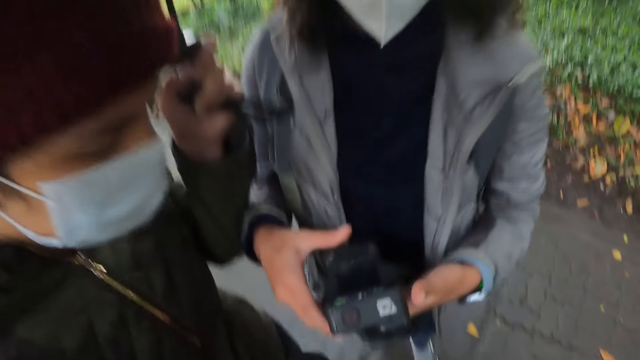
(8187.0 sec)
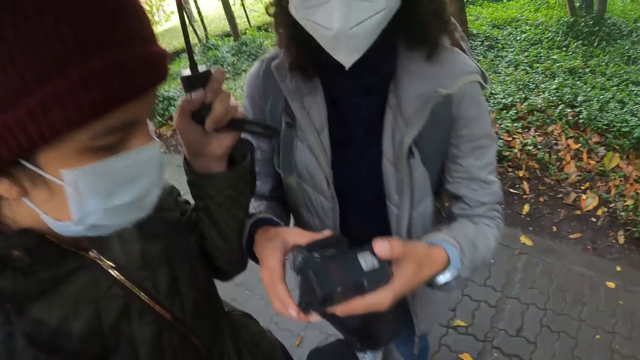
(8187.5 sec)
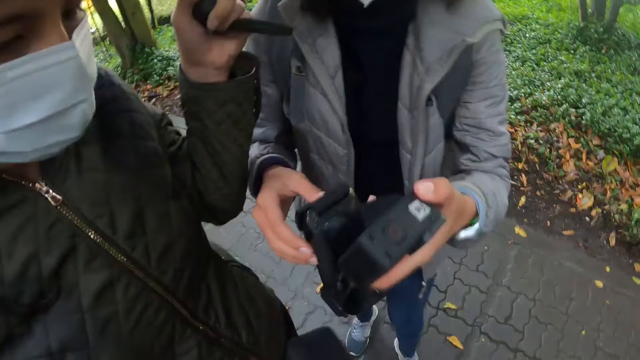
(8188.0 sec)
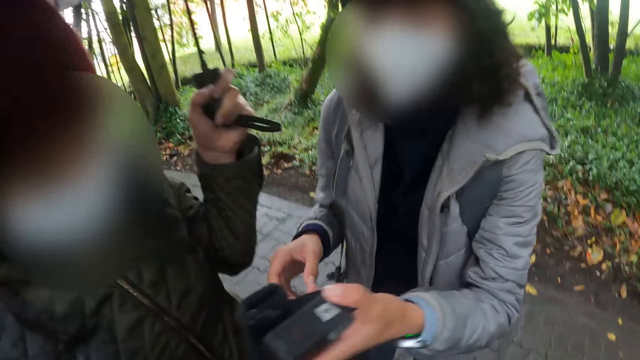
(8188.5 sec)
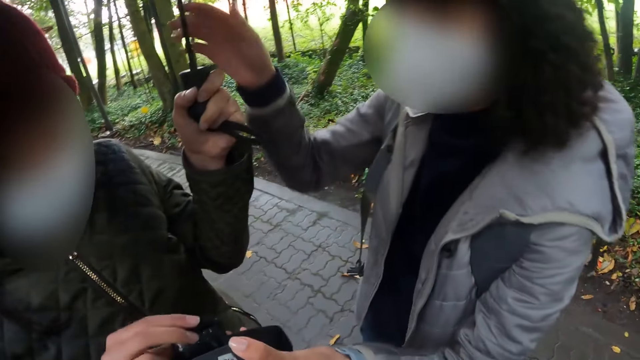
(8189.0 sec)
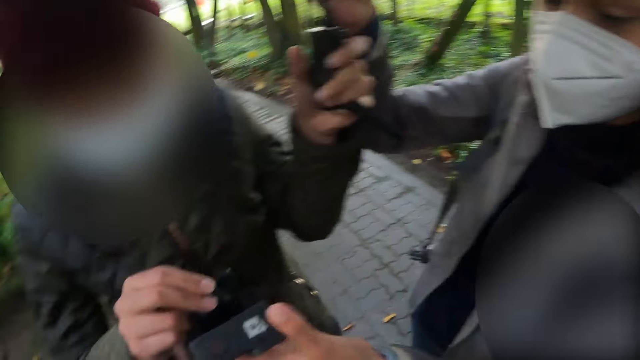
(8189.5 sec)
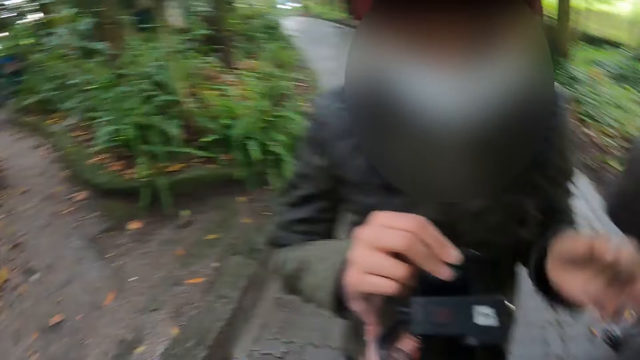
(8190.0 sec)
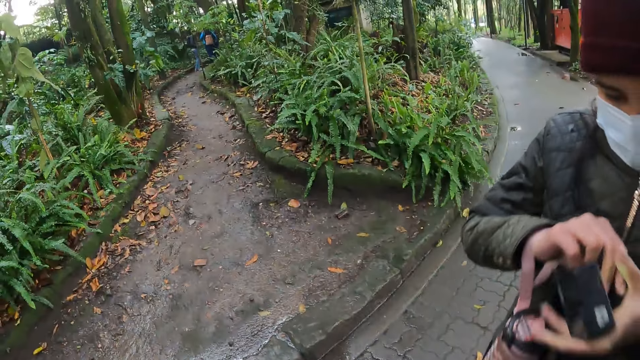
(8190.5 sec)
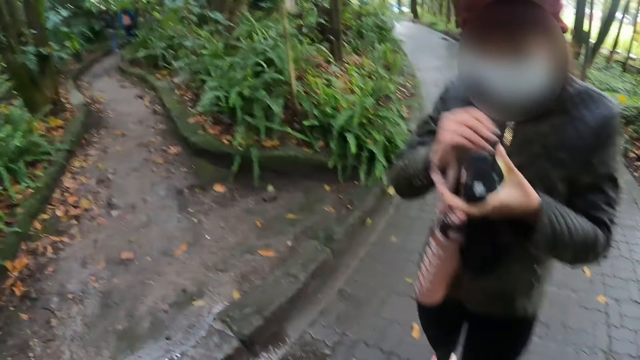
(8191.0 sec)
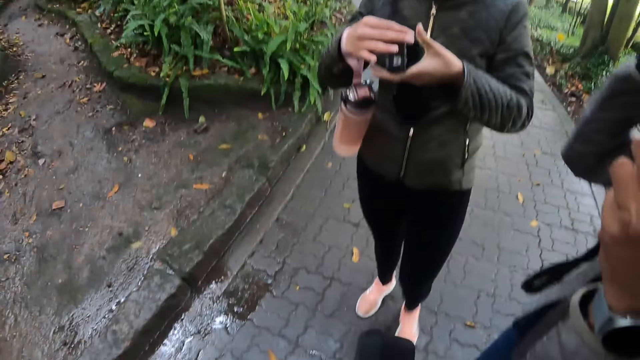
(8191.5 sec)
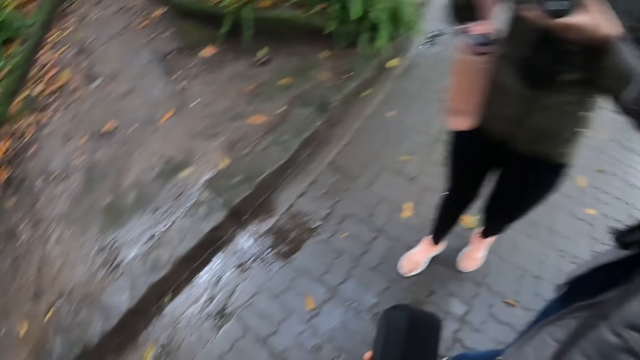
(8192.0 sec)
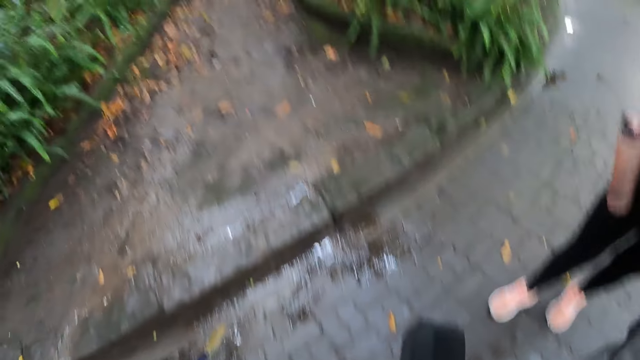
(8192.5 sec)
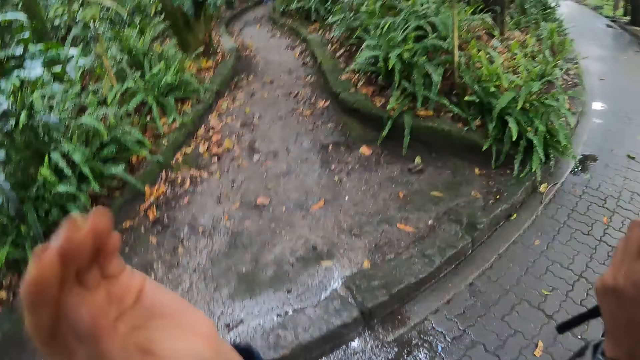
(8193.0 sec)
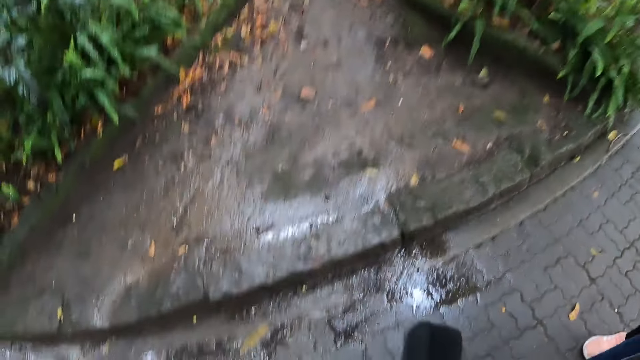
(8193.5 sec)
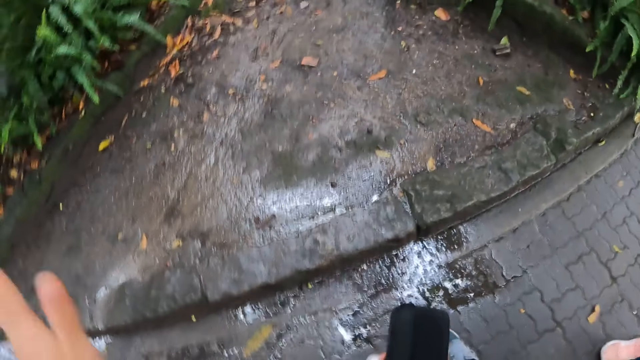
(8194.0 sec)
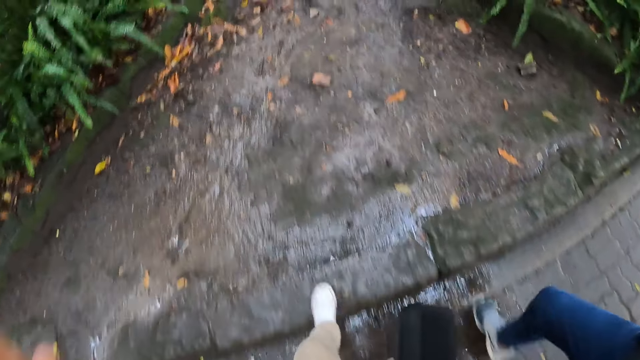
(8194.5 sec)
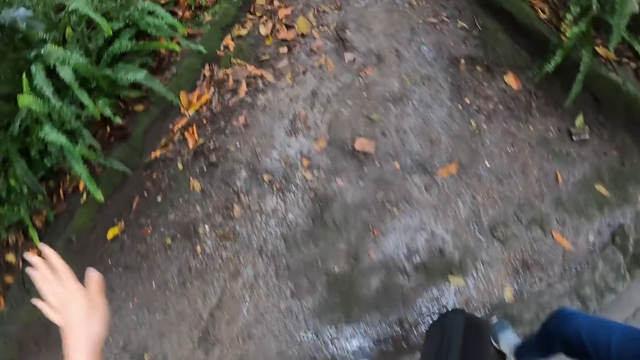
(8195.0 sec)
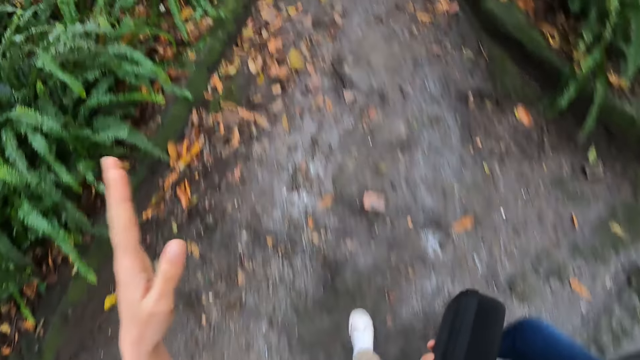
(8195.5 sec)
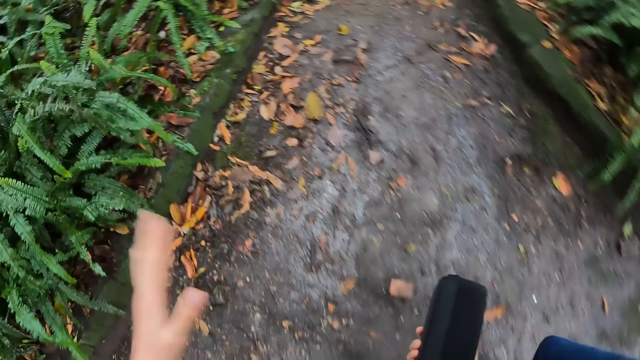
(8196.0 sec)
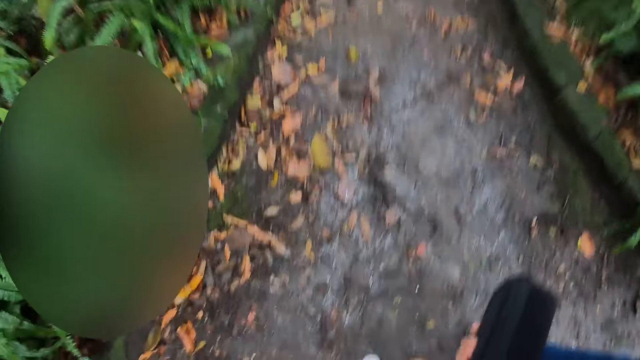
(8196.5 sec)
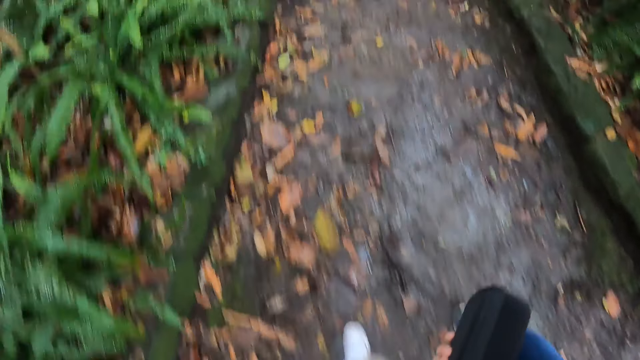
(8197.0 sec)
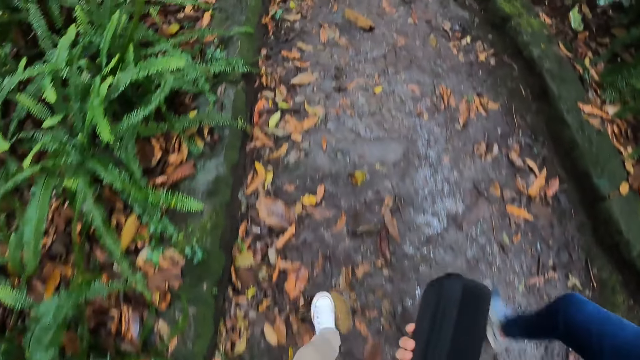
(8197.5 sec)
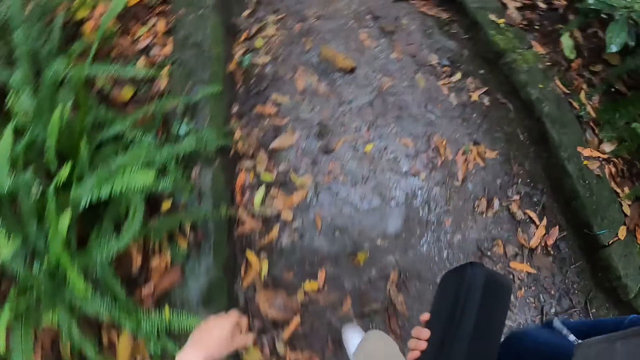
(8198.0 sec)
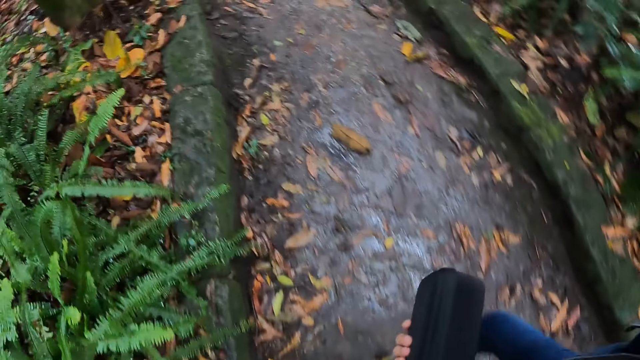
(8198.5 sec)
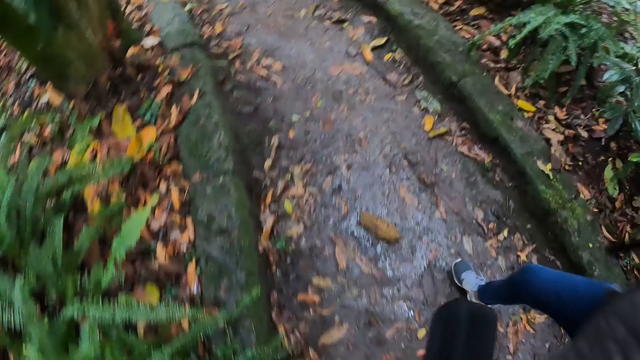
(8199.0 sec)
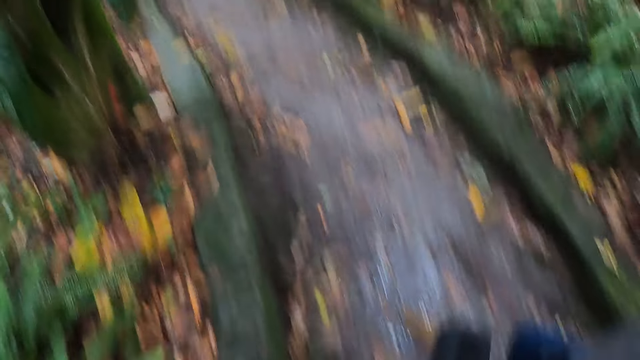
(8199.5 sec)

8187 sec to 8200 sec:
A woman gives another woman the head camera with her left hand. The first woman collects the umbrella from the other woman with her right hand. The other woman collects the head camera from the first woman with both hands. The camera wearer holds the case. He walks on a sidewalk. He moves his left hand. He holds the case.

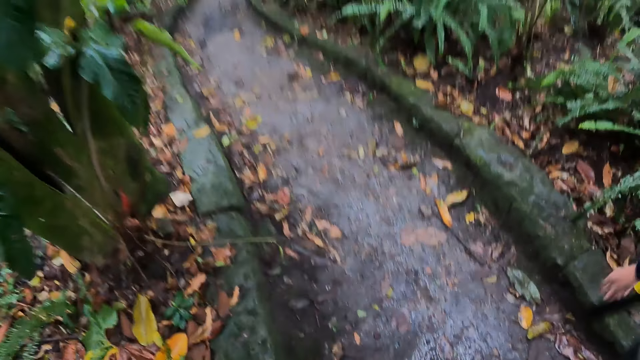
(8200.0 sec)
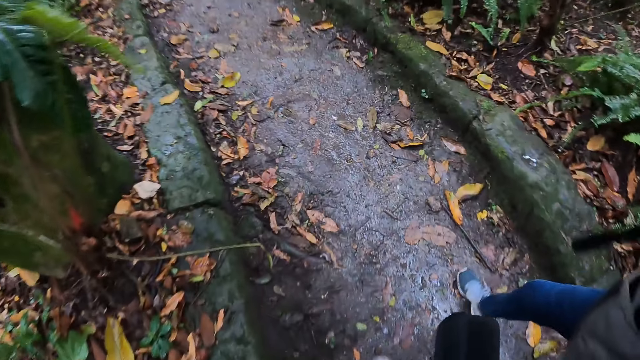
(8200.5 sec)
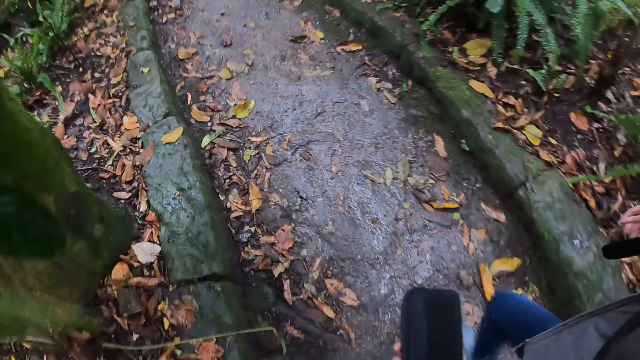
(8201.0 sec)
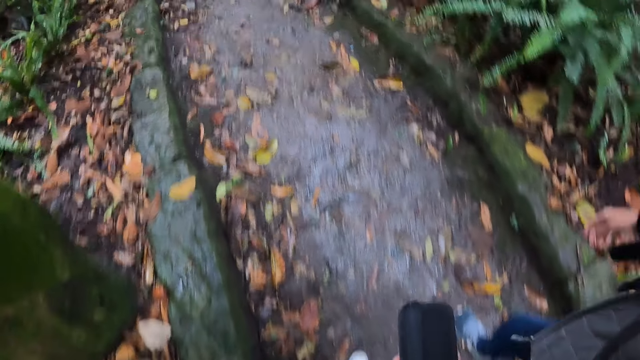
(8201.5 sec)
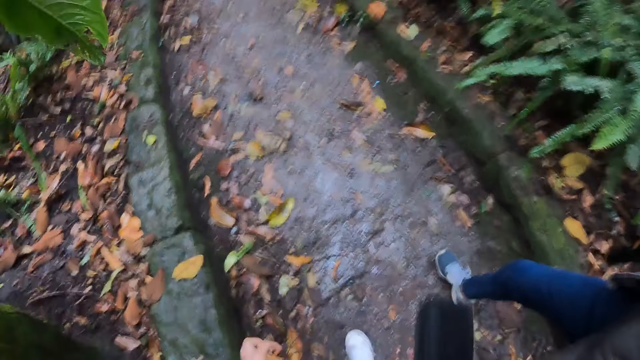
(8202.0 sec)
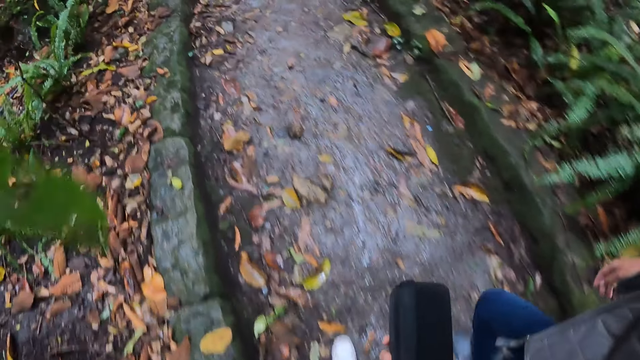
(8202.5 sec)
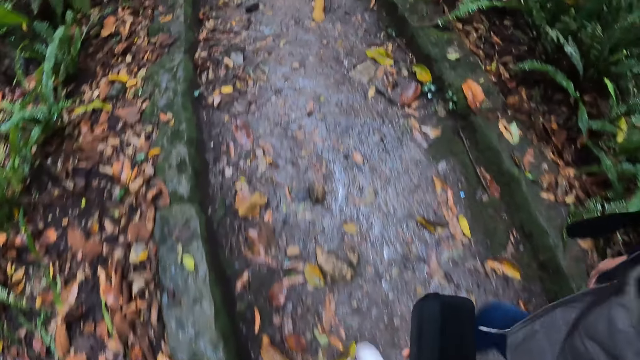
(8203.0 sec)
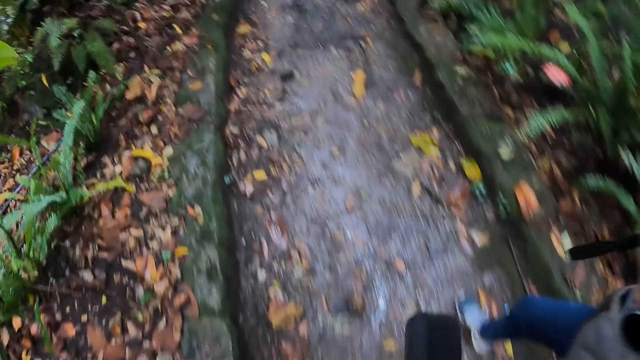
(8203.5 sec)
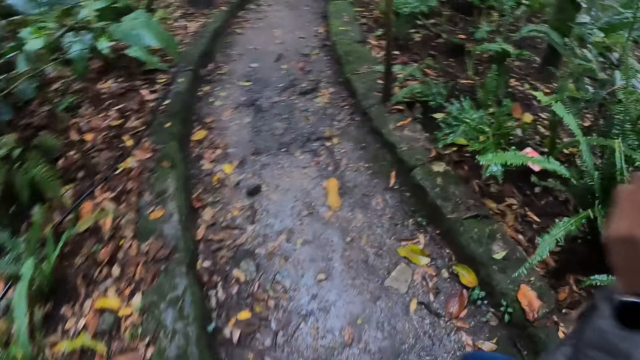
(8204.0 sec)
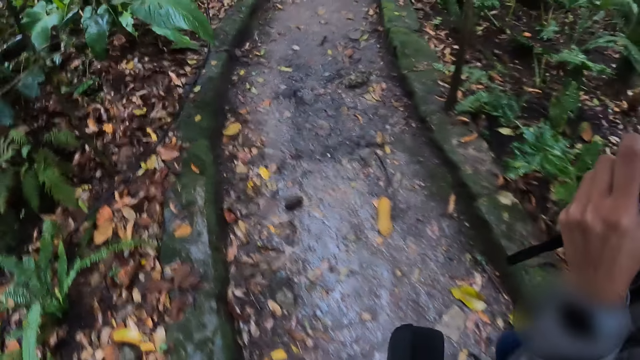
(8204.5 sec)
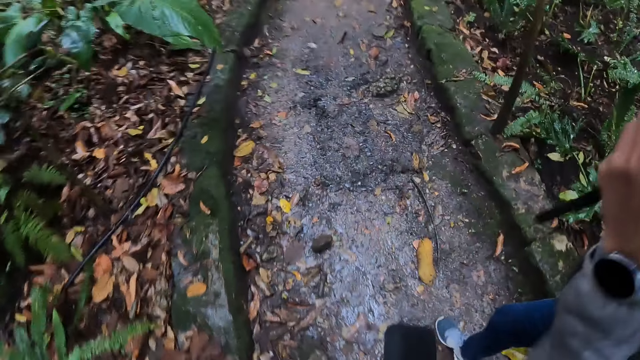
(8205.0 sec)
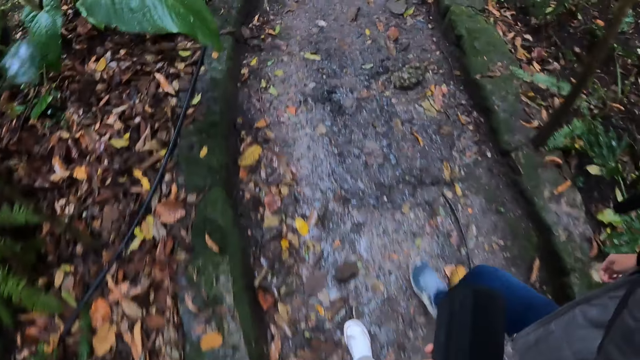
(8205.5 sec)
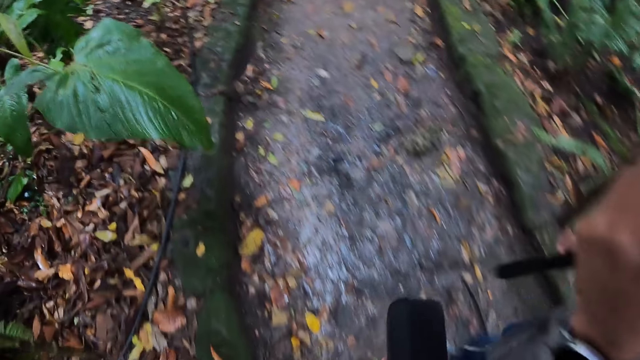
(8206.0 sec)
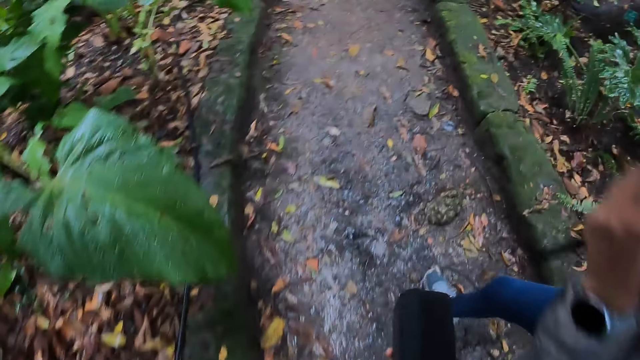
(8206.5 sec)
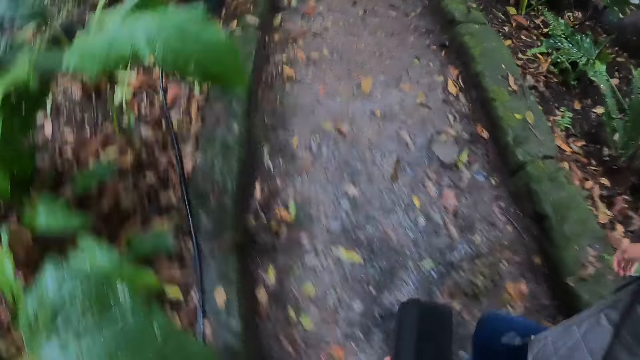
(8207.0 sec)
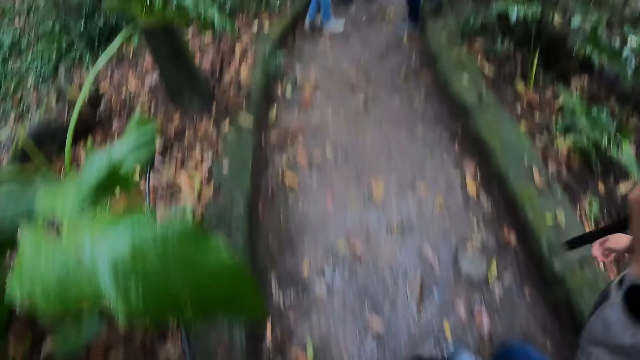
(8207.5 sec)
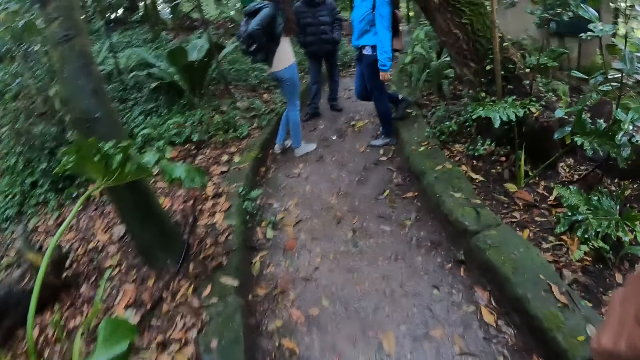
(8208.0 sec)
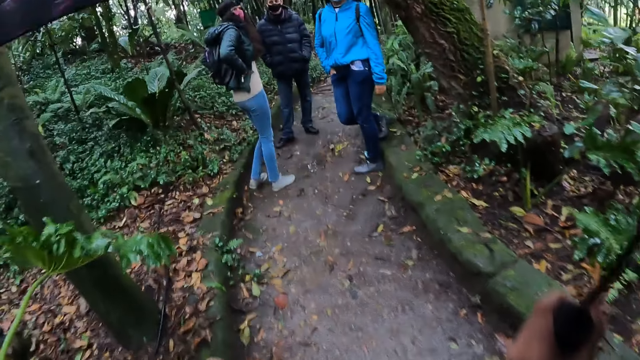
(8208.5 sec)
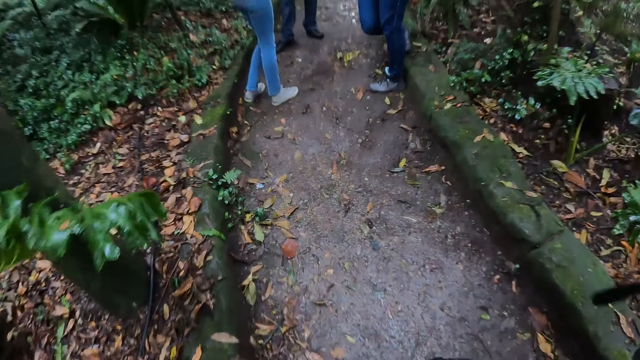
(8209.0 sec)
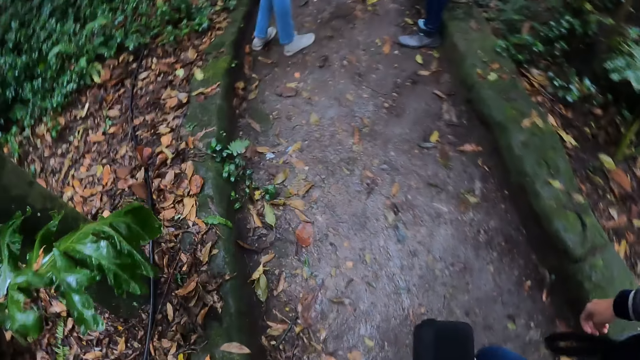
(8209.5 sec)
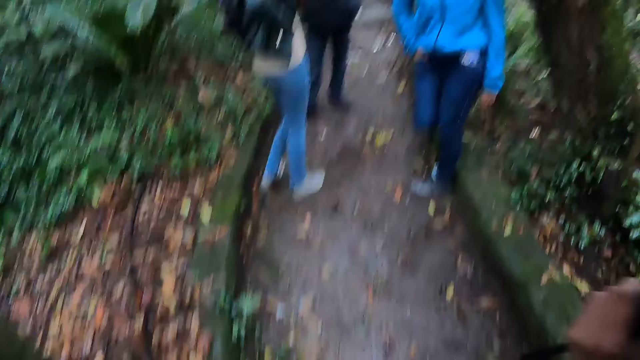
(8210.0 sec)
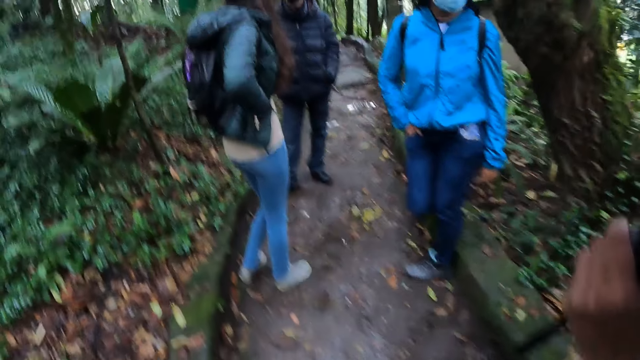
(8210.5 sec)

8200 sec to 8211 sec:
The camera wearer walks on a sidewalk. She holds the battery case with her right hand.
